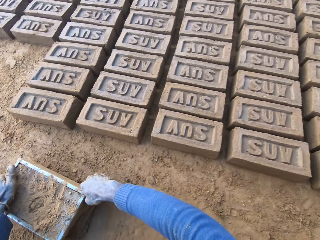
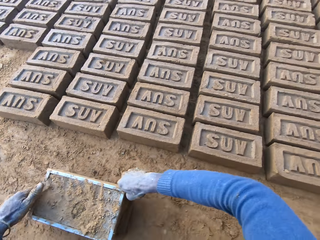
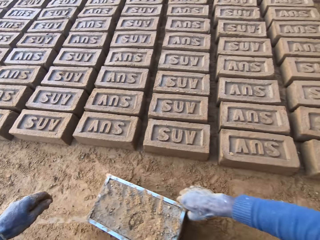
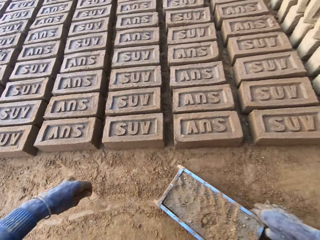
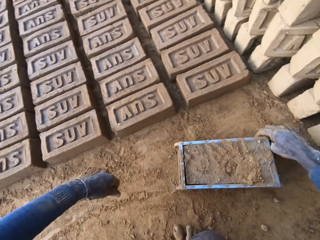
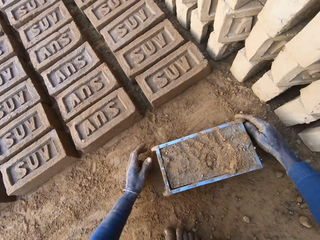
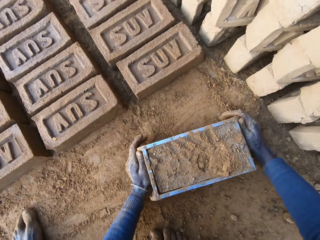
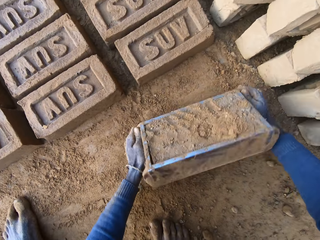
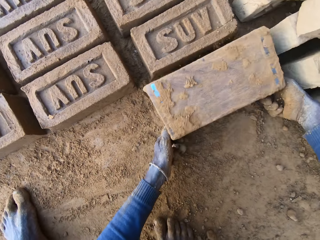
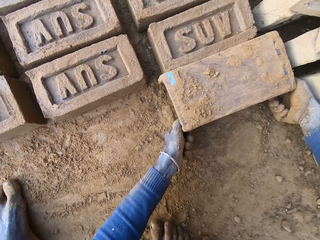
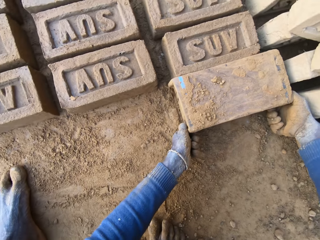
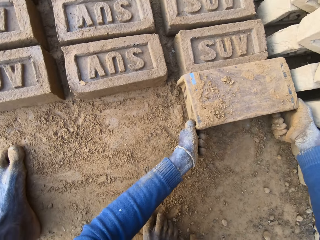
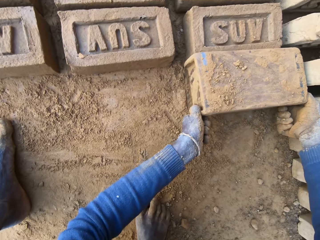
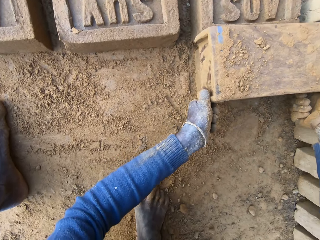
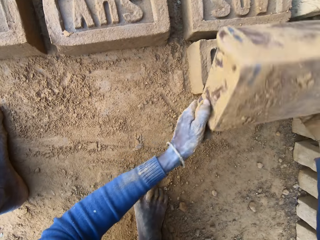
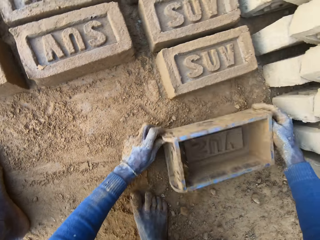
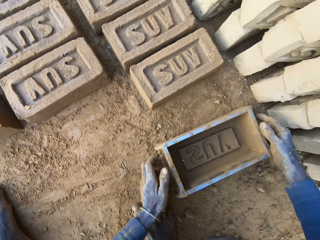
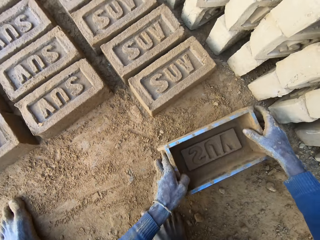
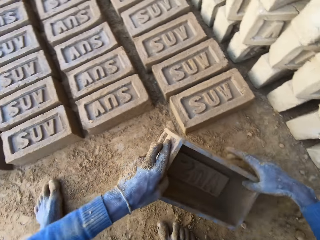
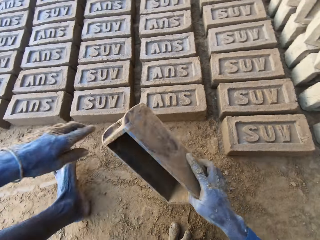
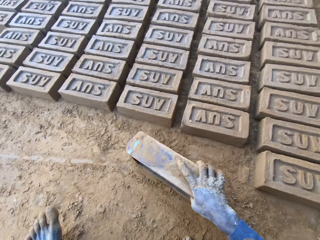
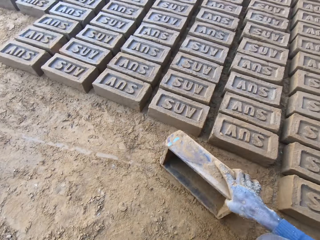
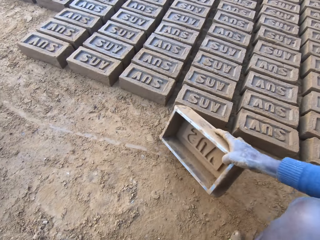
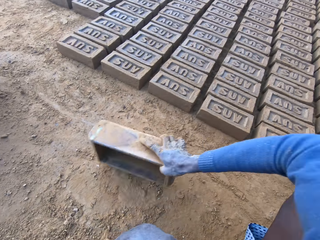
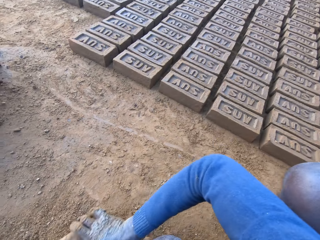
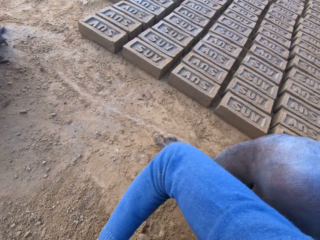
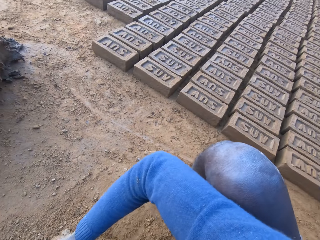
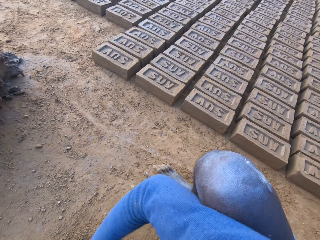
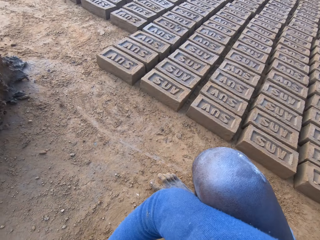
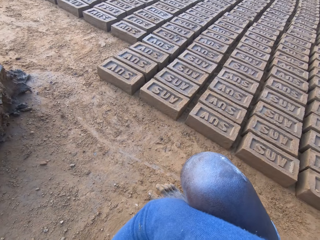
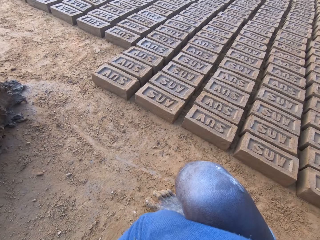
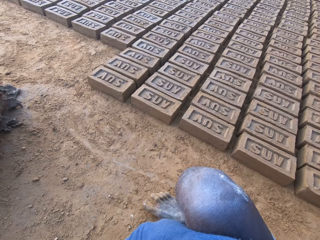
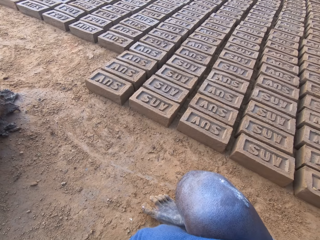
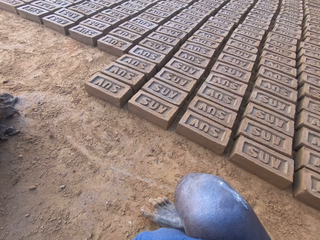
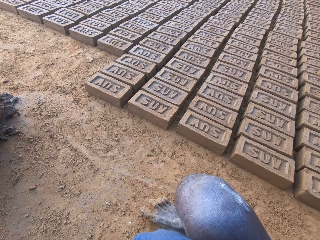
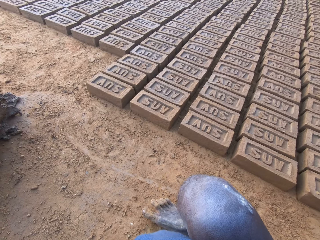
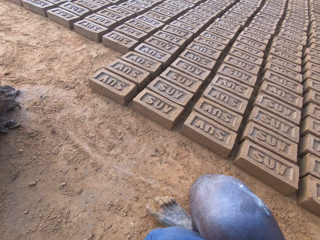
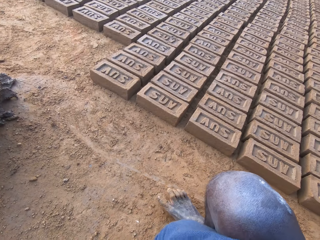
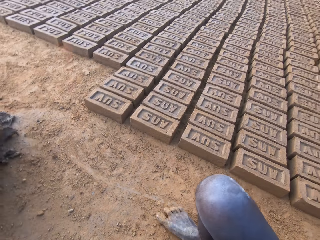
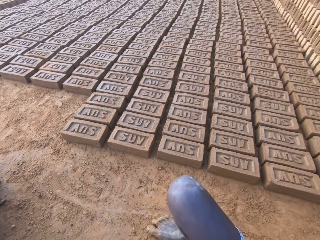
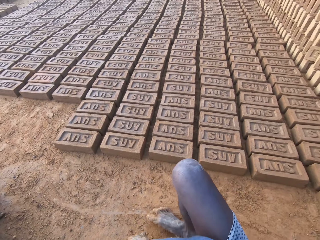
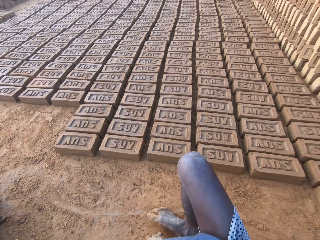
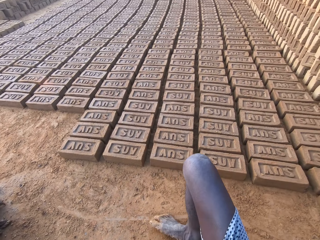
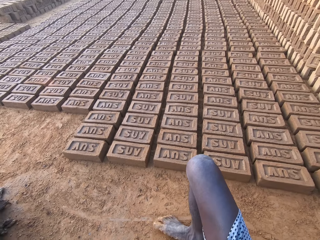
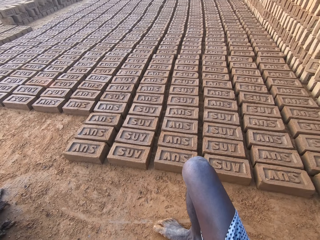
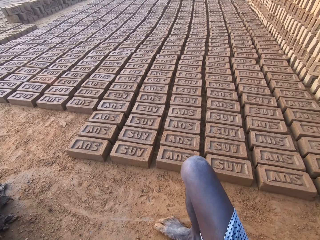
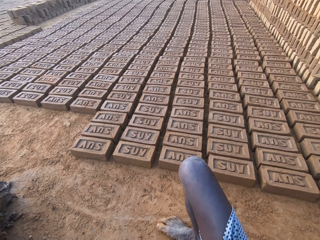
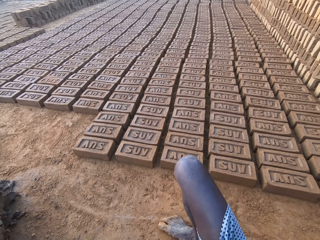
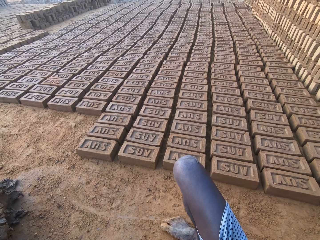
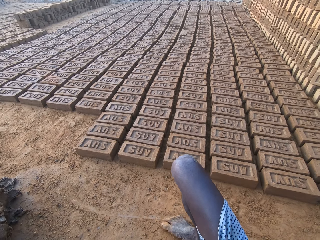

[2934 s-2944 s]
The camera wearer drags the brick molder or mould with mortar with both hands. They put the brick mould upside down. They pour out the brick on the ground out of the brick molder. They hold the brick mould. They put the soil in the brick mould.

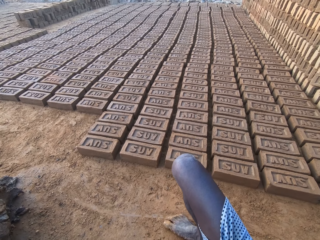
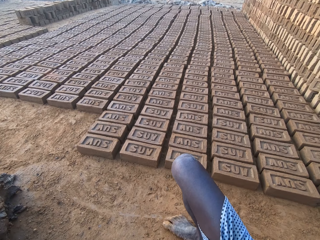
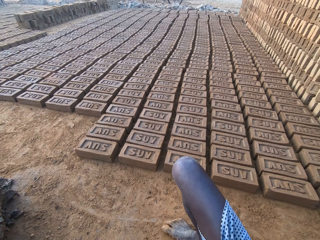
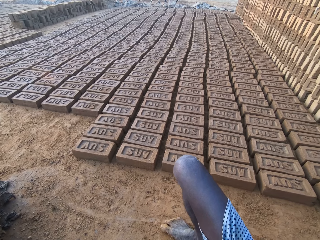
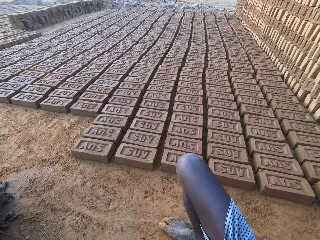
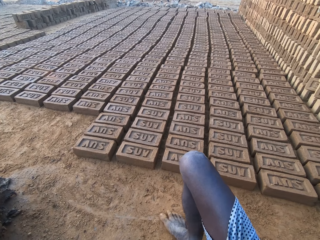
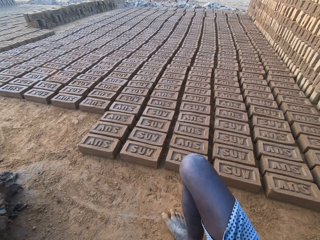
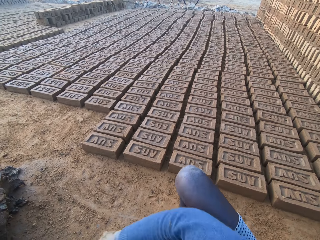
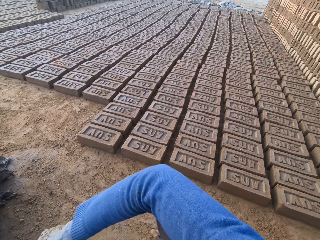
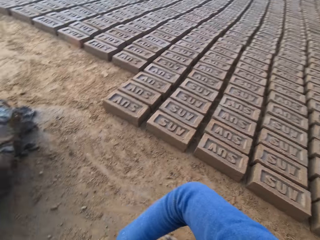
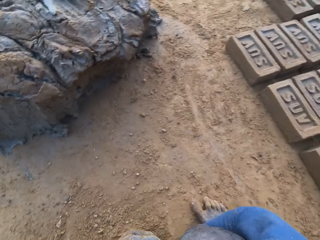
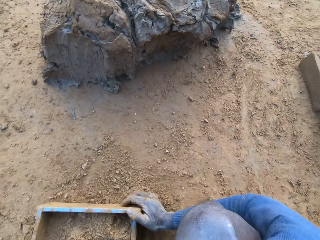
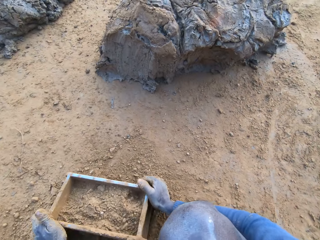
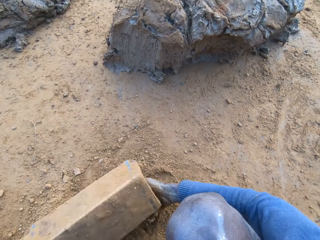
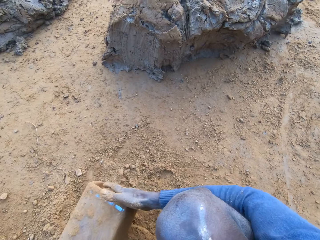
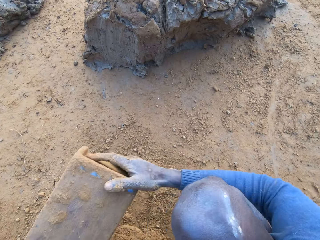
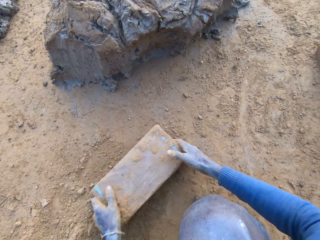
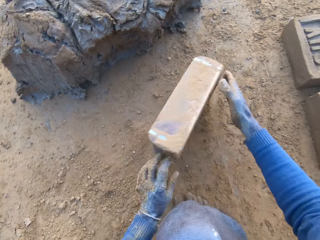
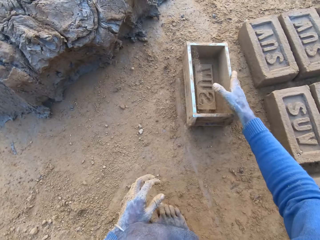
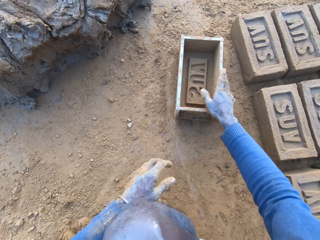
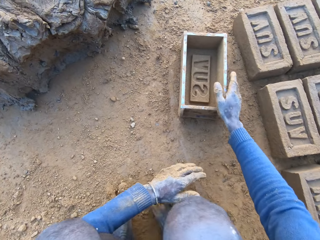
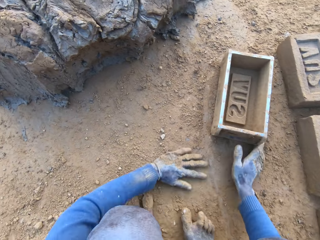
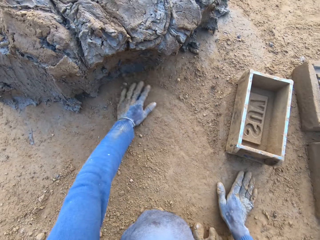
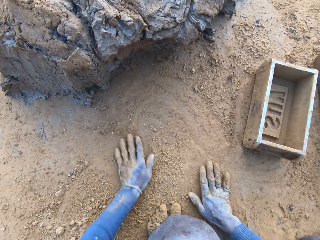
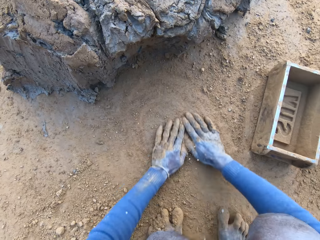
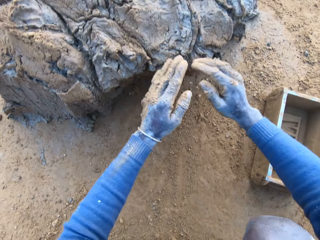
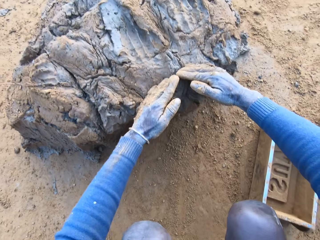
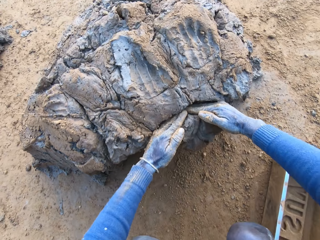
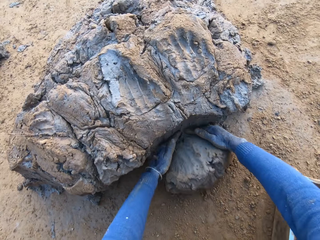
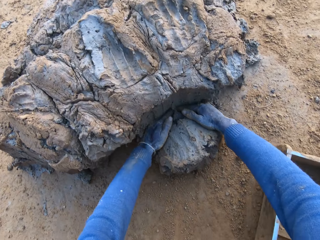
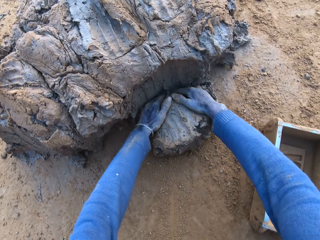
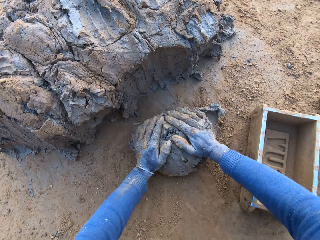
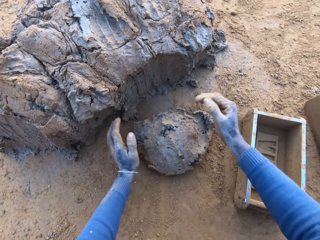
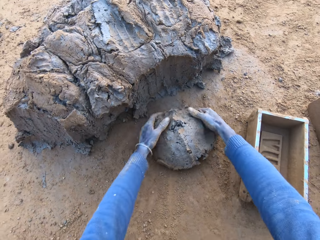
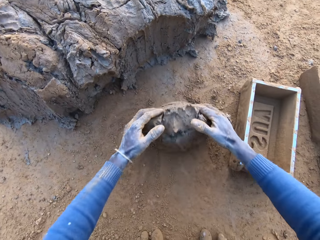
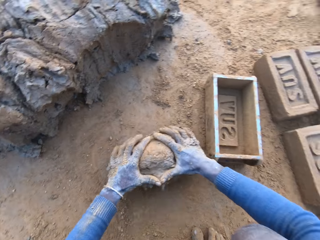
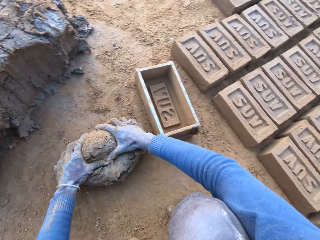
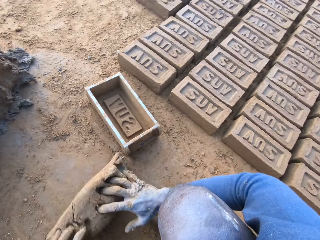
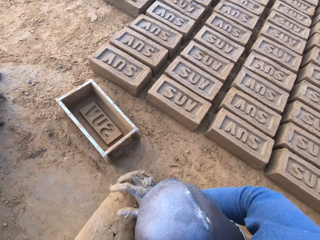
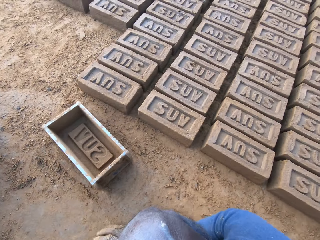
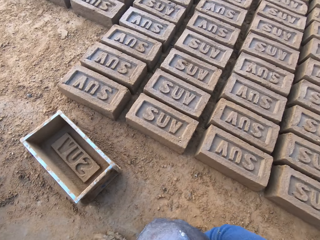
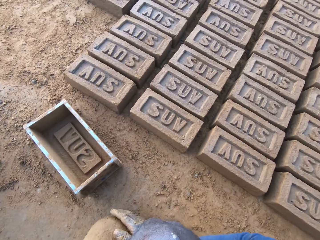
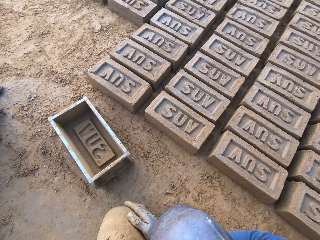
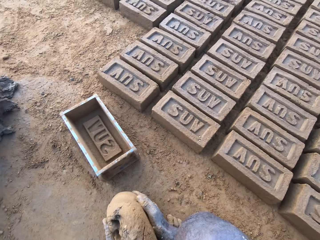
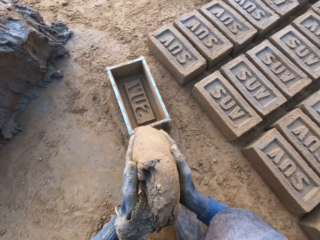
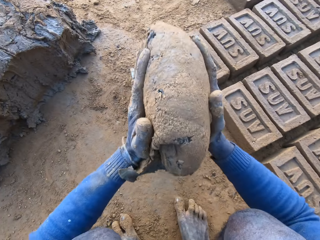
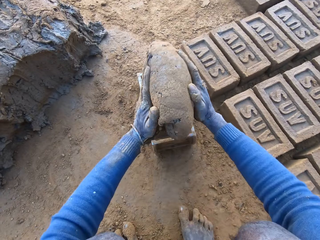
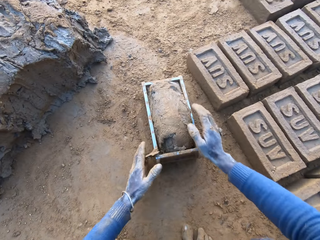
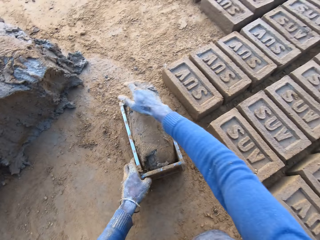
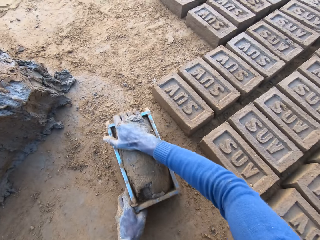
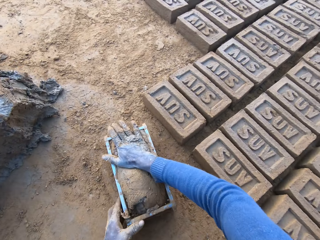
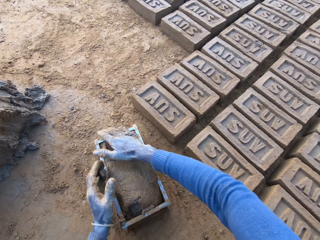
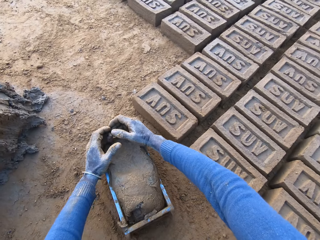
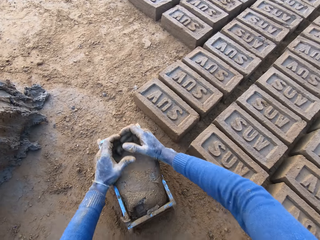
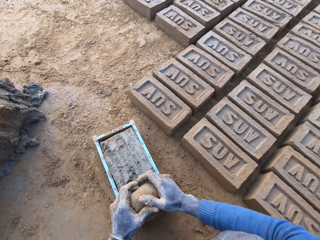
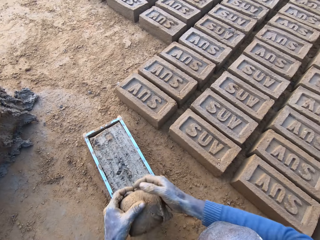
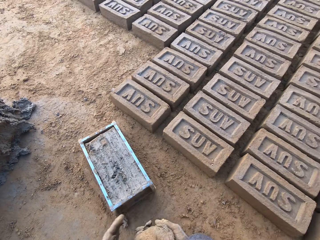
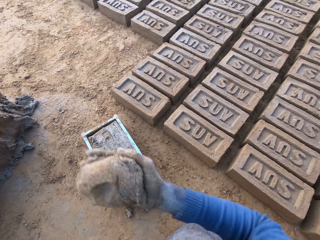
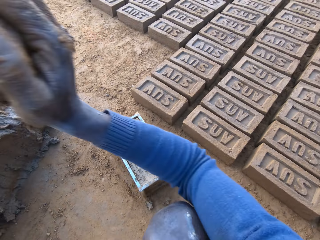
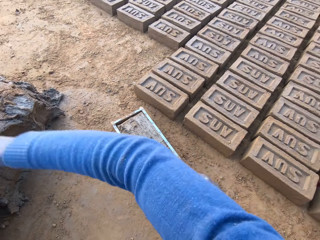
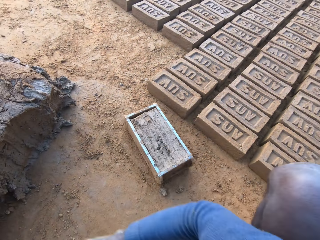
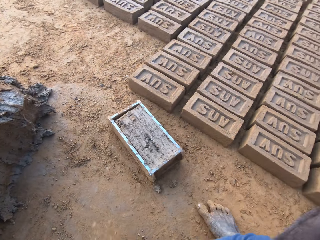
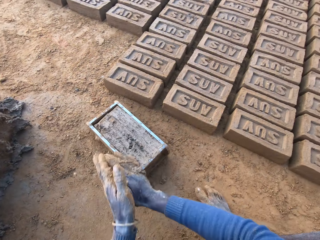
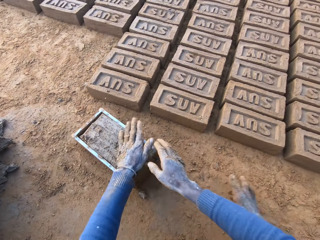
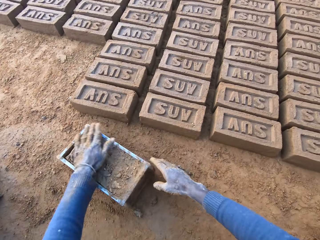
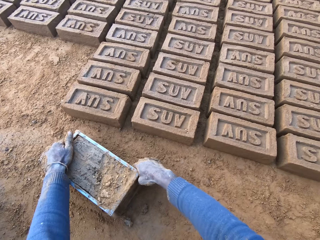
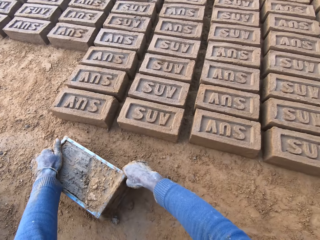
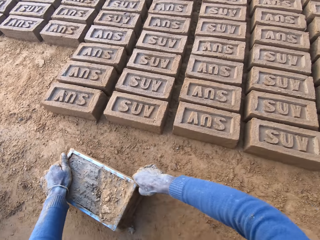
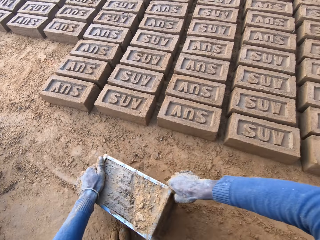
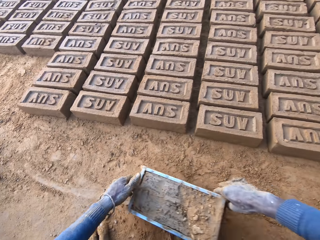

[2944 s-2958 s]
The camera wearer pours out the sand in the brick molder. He throws the brick molder on one side with his hands. He rubs his hands on the ground. He scoops some mortar or clay with his hands. He rolls the clay on the ground. He adjusts the mortar on the ground. He packs the mortar from the ground with his hands. He drops the mortar inside the brick molder. He adjusts the mortar inside the brick molder. He flattens the clay. He throws the mortar on the remaining mortar on the ground.
